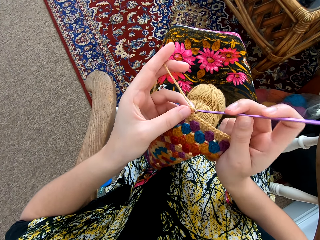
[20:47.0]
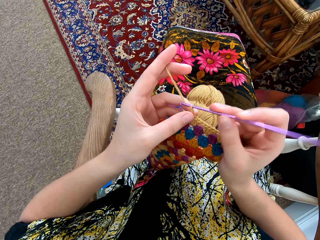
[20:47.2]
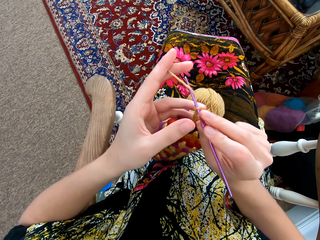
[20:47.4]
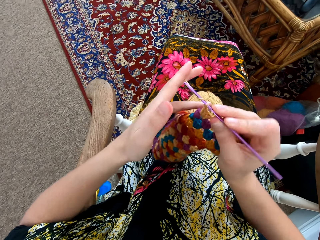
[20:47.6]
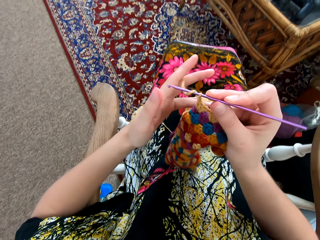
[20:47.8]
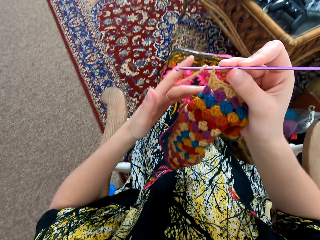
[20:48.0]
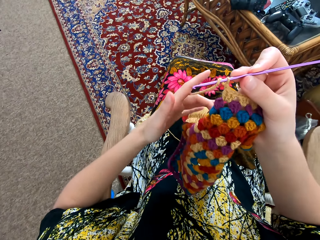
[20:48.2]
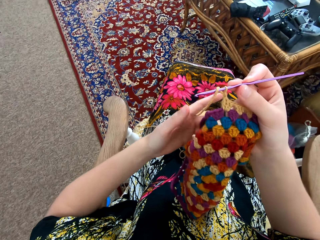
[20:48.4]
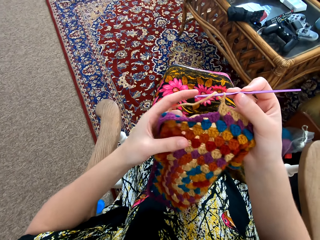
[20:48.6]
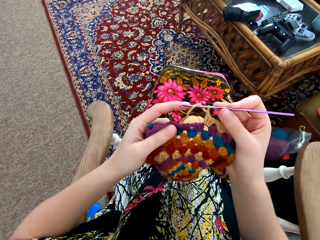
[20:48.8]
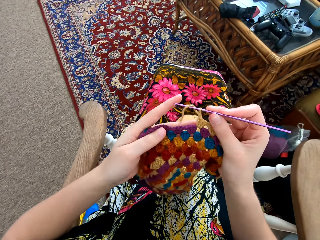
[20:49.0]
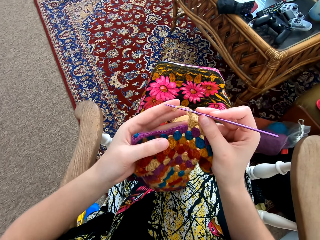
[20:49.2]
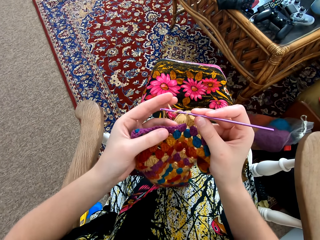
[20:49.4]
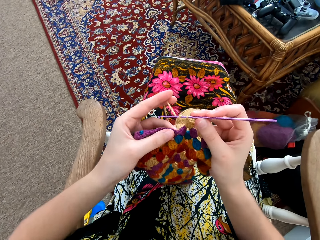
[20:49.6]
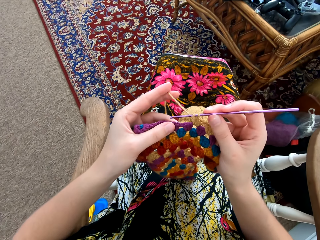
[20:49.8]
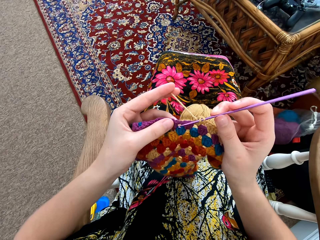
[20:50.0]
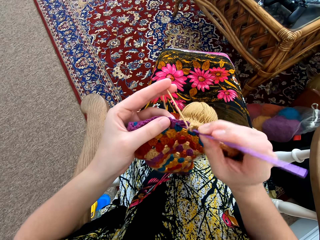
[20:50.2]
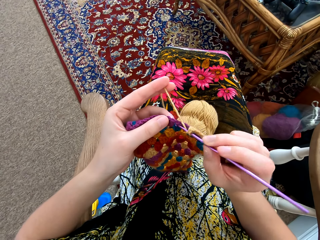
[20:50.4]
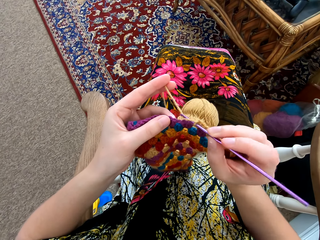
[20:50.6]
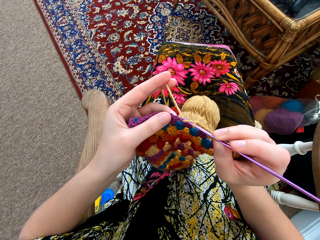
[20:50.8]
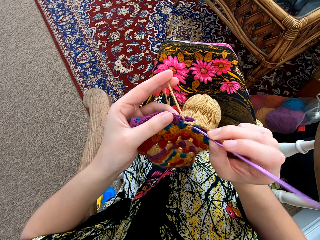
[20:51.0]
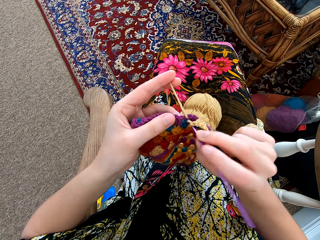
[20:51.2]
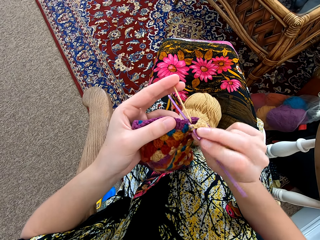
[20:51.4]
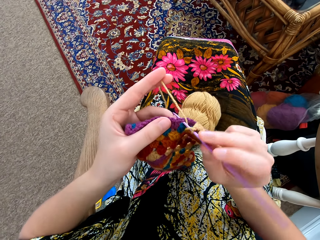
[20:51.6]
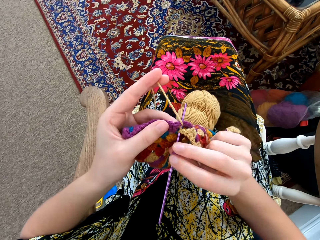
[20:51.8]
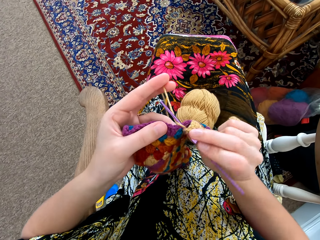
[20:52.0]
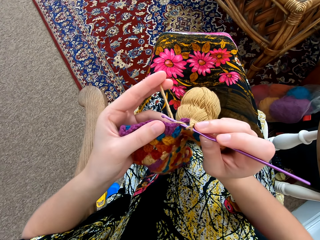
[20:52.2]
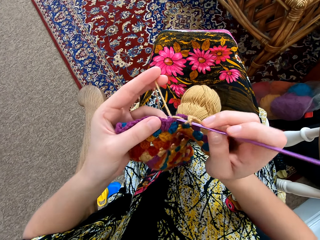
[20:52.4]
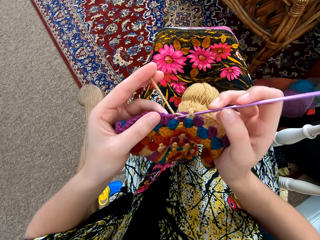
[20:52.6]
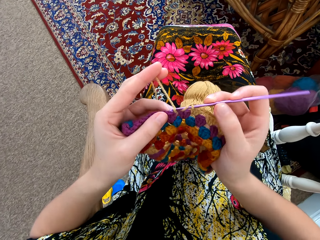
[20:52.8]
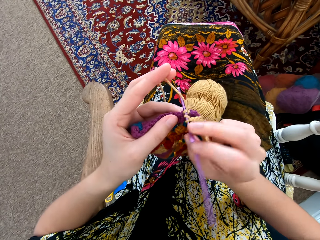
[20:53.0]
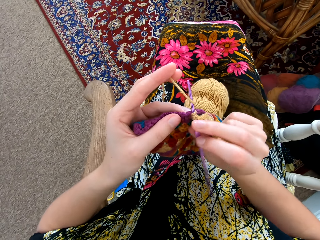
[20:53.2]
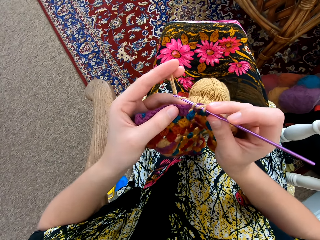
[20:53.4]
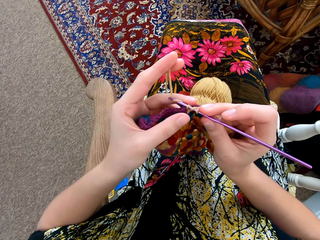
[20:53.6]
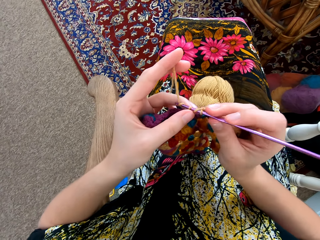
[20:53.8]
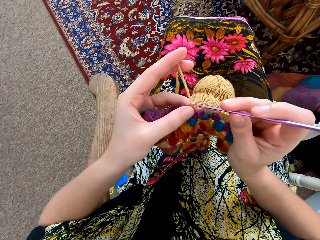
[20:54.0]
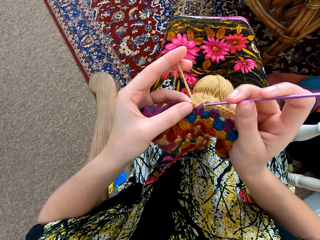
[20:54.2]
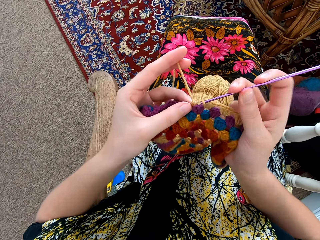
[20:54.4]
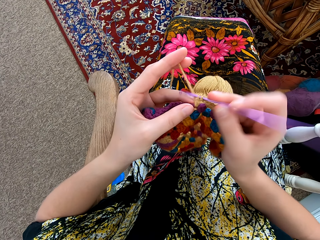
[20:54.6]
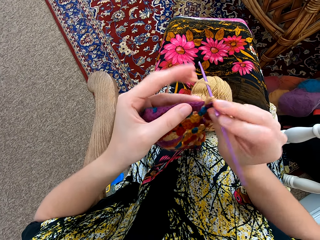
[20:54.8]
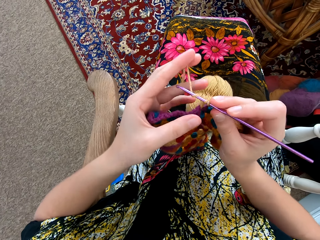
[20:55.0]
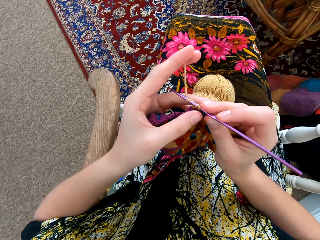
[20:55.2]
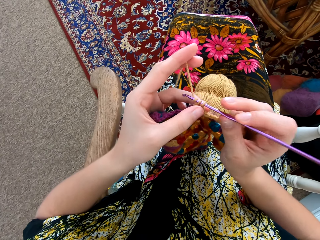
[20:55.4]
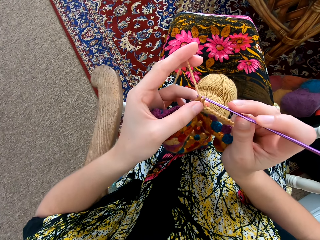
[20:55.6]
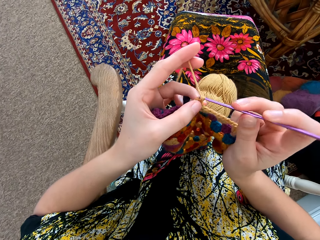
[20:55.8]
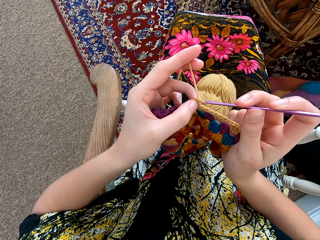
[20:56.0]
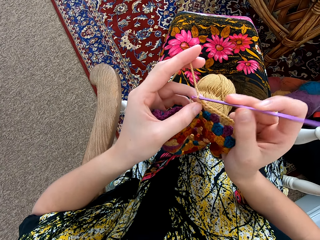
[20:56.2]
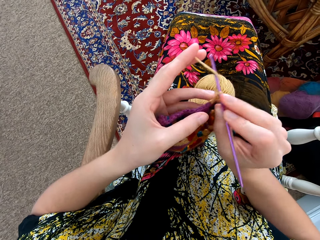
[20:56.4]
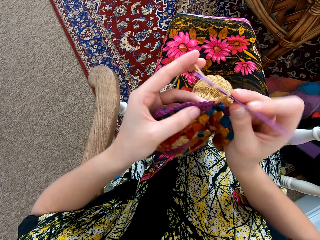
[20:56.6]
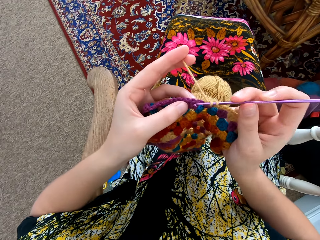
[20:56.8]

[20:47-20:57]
The camera wearer lifts up the garment. They interlock a loop of thread with the crochet hook.

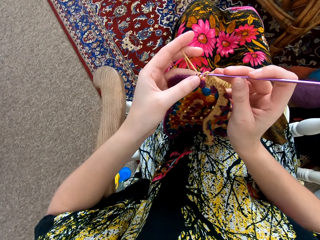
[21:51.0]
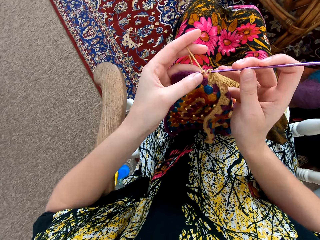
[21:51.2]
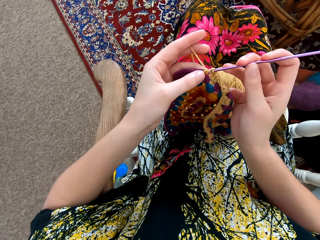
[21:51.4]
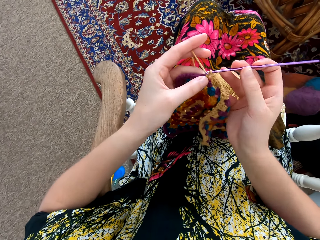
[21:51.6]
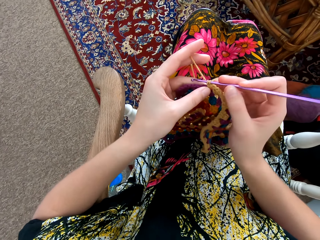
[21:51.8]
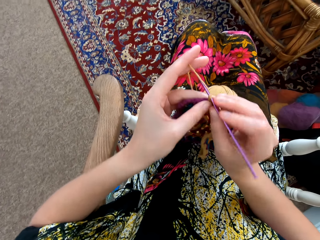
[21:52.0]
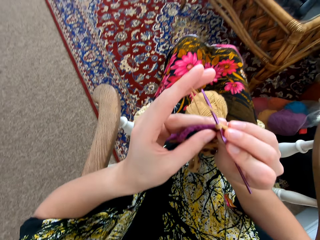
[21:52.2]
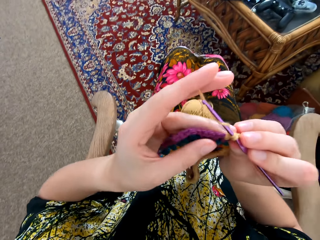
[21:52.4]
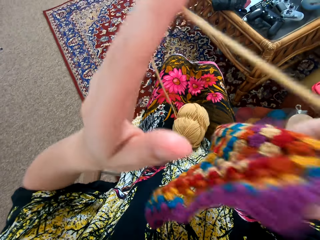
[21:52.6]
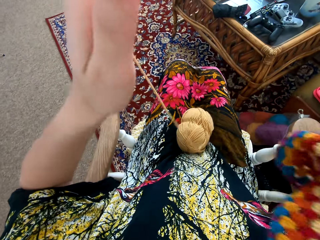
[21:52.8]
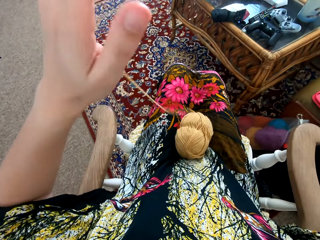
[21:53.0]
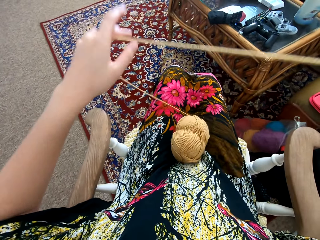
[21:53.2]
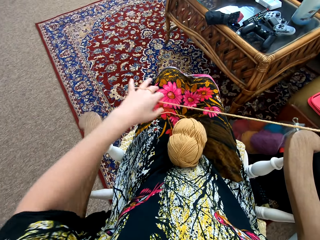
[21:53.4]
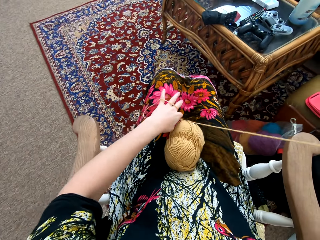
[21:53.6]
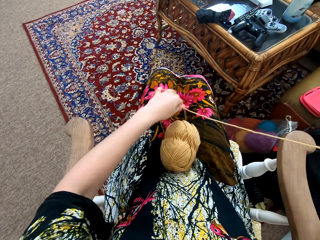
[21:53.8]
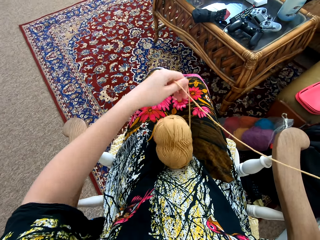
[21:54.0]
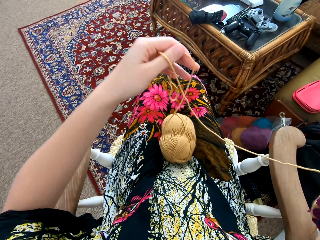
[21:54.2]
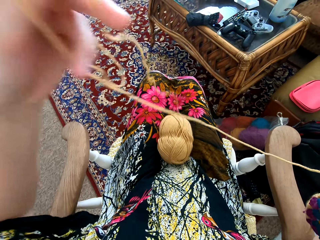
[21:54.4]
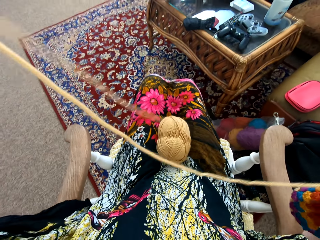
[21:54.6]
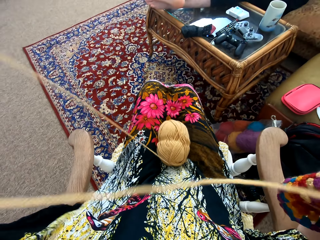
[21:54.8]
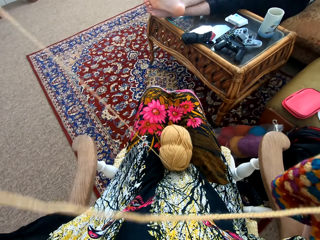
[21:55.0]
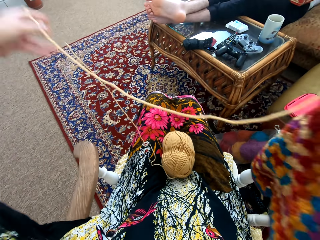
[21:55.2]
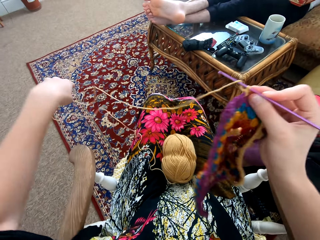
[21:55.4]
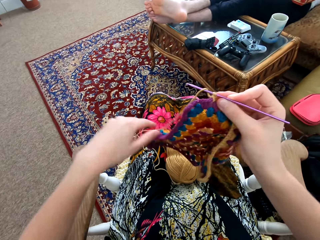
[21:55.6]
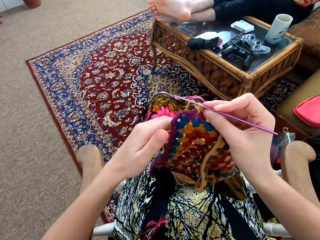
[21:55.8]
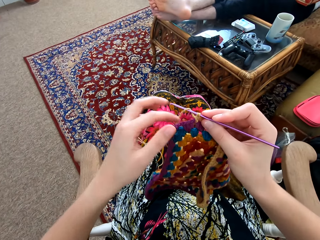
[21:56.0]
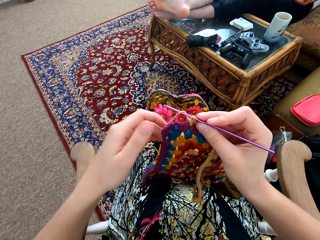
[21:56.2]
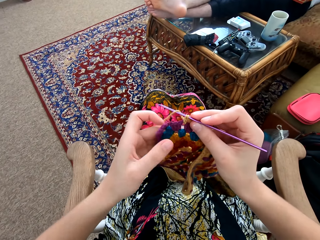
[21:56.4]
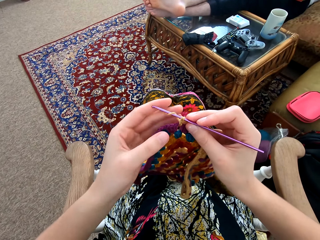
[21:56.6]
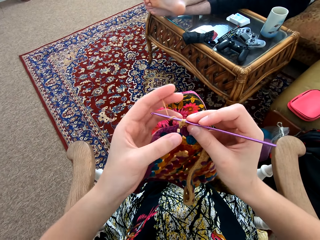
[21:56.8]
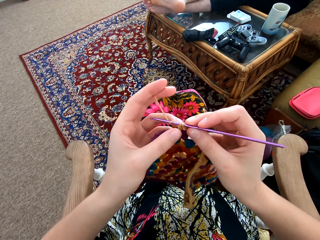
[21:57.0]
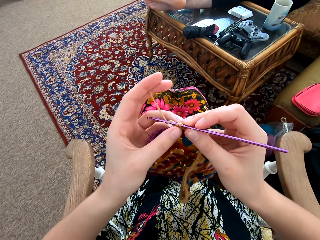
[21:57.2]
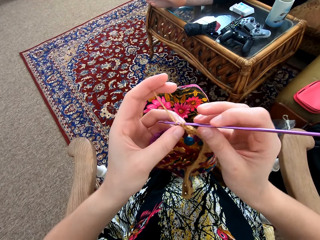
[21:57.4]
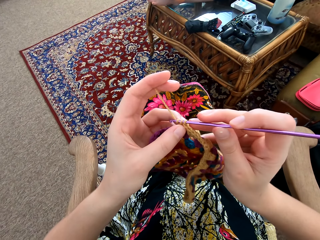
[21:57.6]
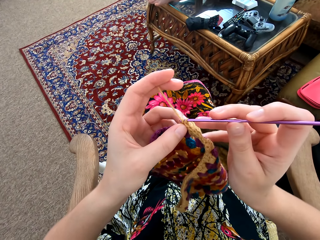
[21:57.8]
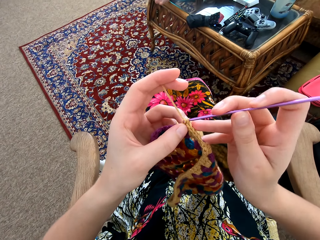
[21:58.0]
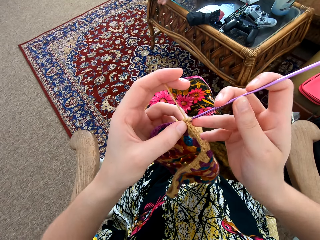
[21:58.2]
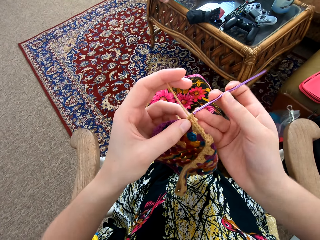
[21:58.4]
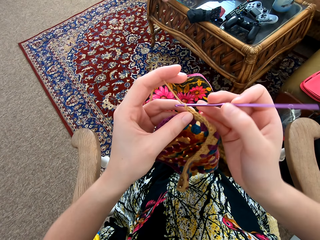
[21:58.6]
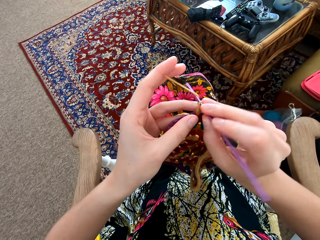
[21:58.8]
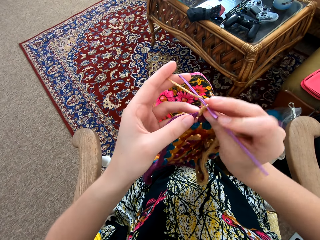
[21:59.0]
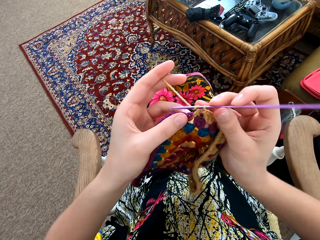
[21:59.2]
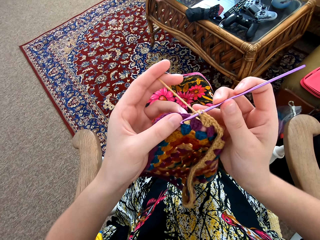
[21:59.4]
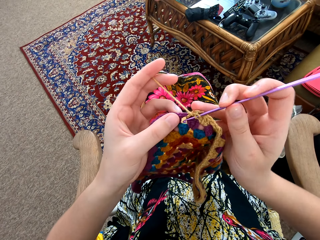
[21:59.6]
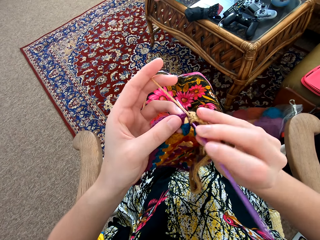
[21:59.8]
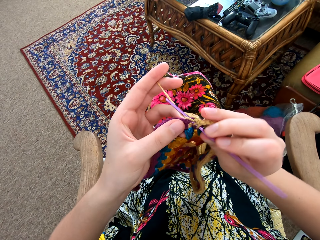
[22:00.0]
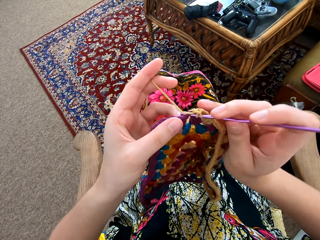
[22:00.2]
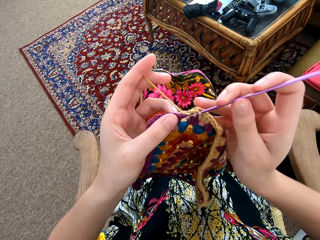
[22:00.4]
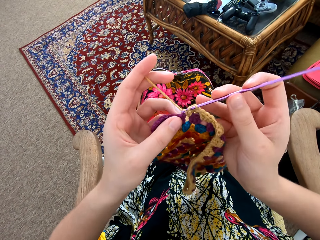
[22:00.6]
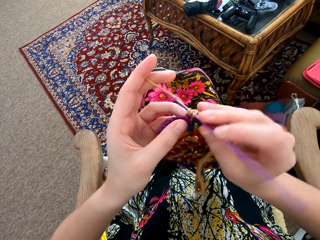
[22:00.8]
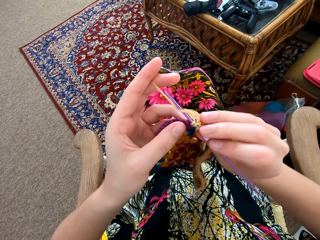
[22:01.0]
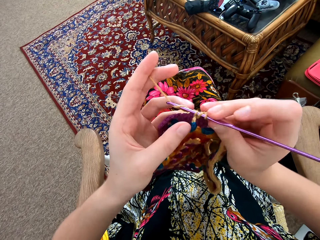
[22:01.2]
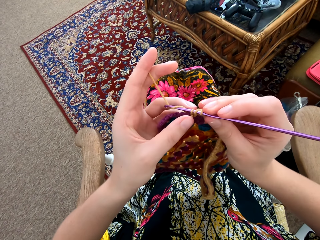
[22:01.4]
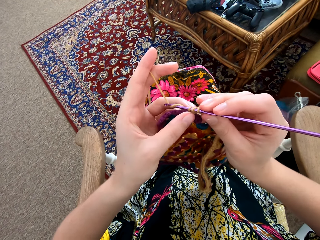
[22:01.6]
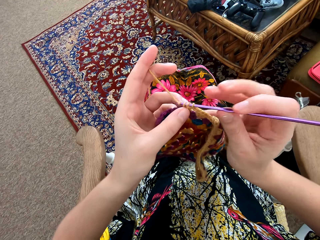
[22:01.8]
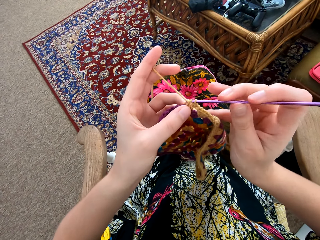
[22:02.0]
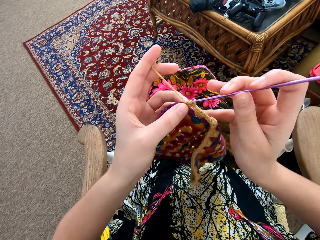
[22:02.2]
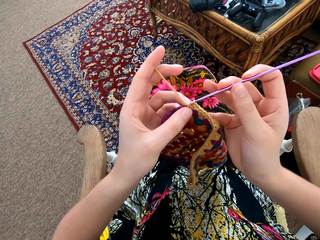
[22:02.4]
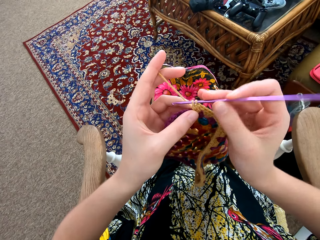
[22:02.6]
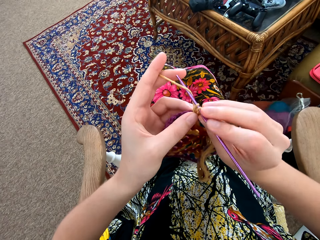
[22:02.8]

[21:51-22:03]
The camera wearer pulls the thread. They spread the weaving thread. They touch the garment with both hands. They knit the pattern with the needle. They interlock a loop of thread with the crochet.
